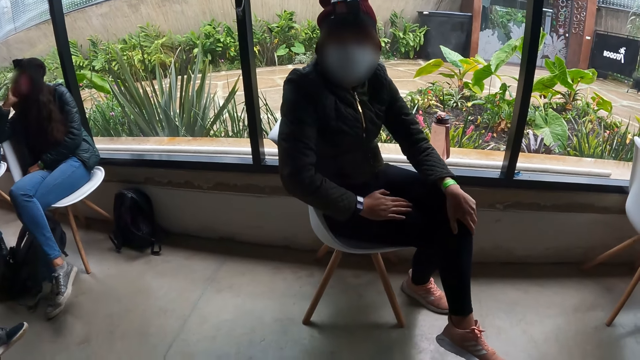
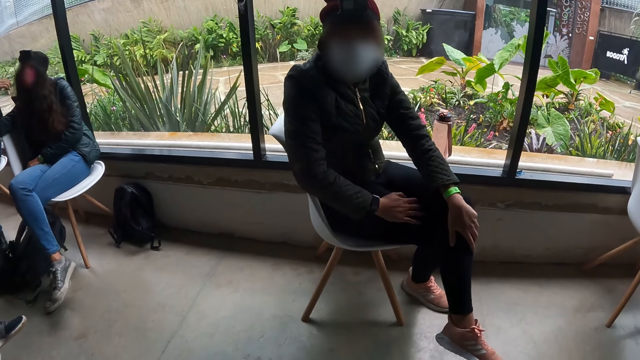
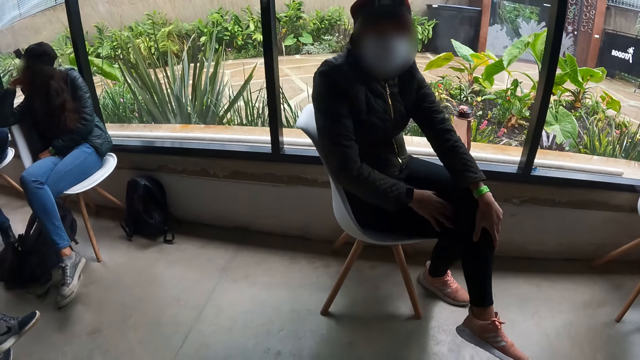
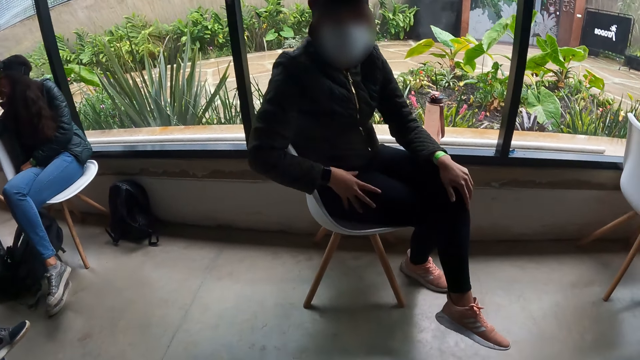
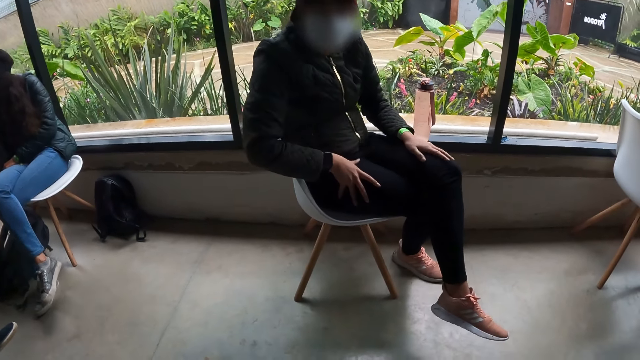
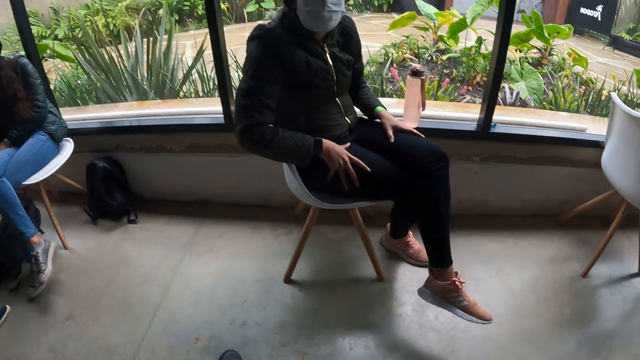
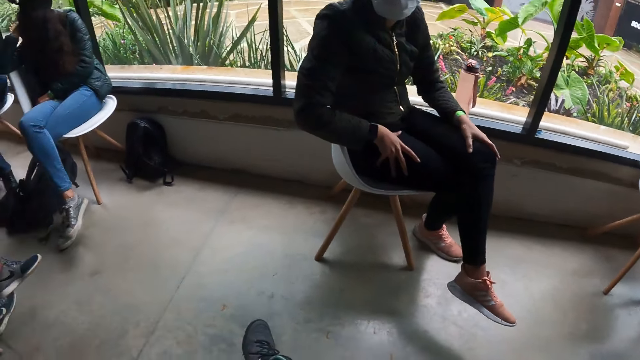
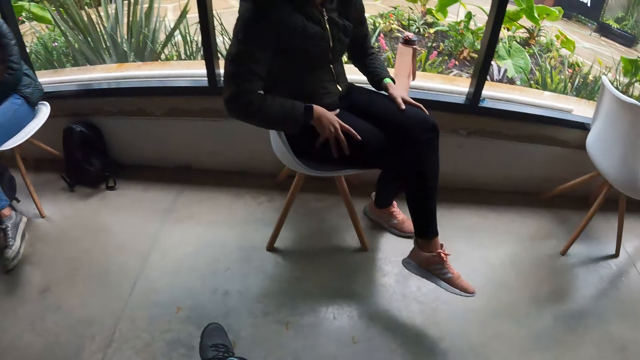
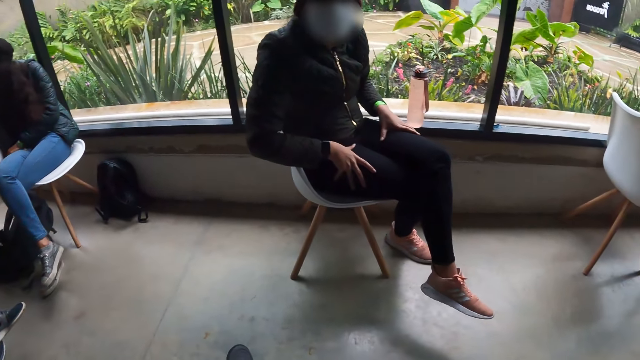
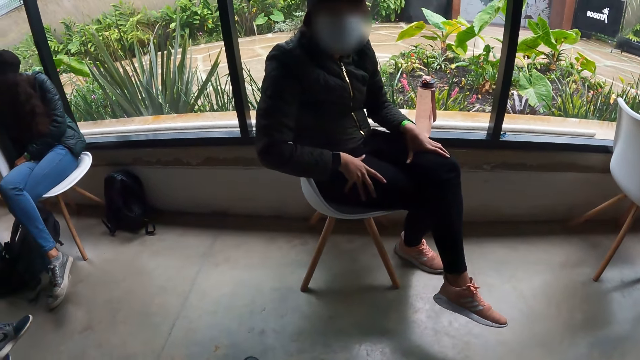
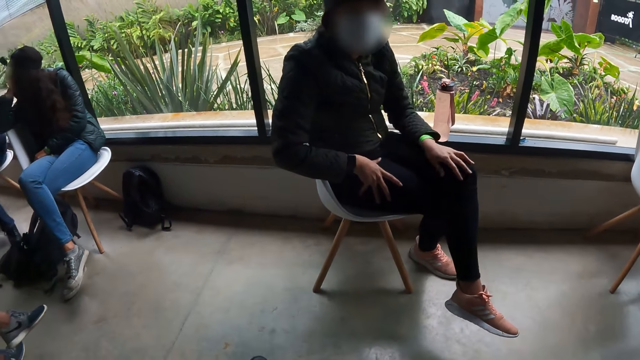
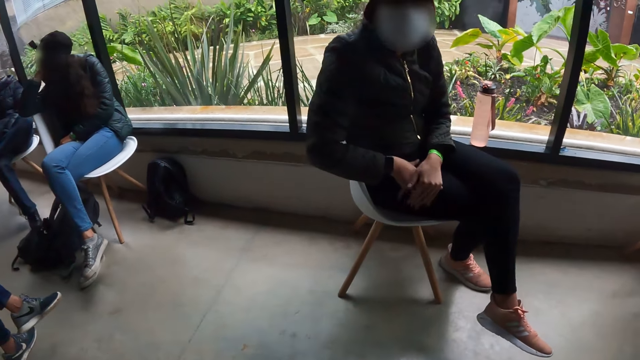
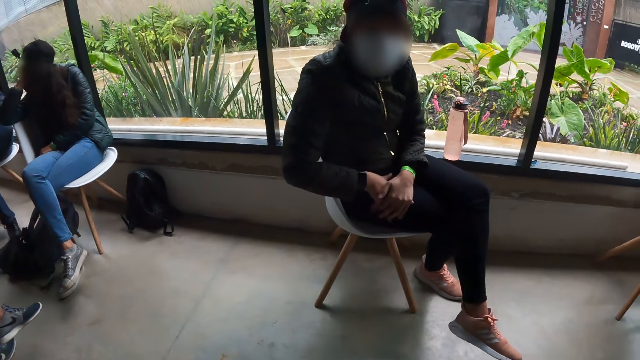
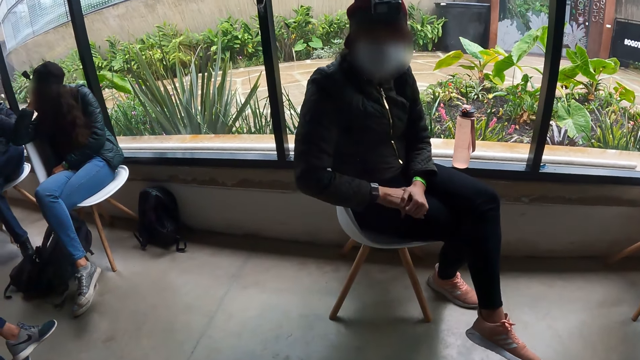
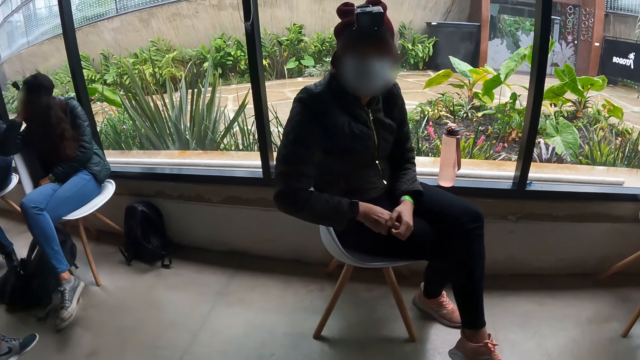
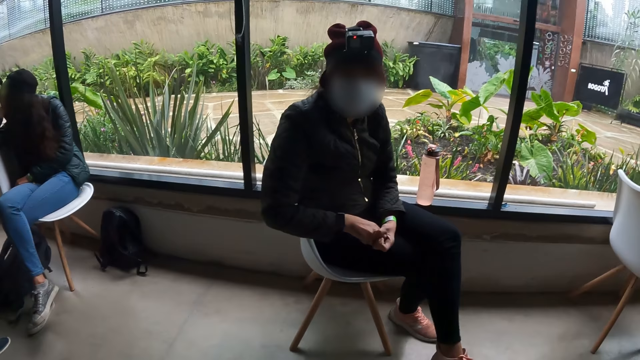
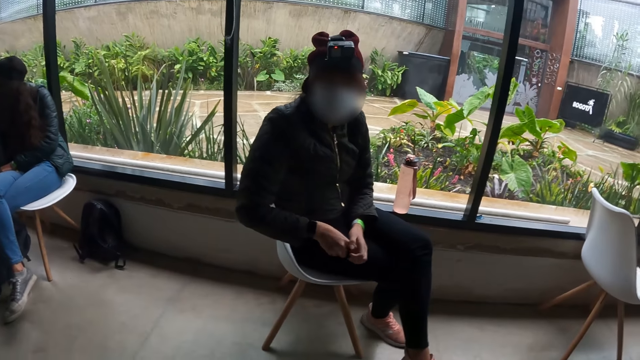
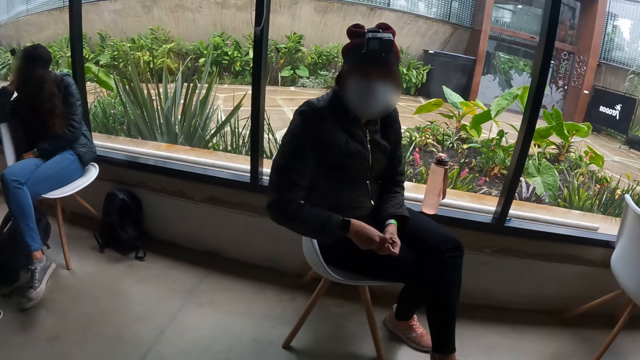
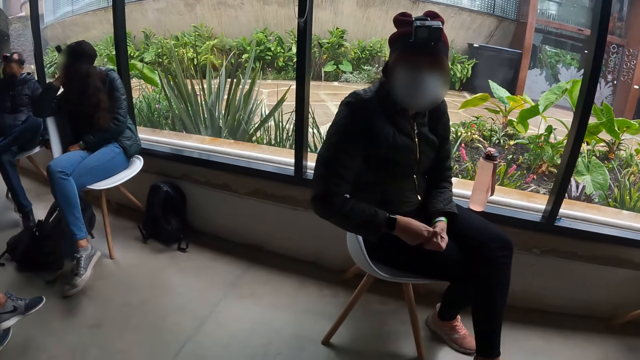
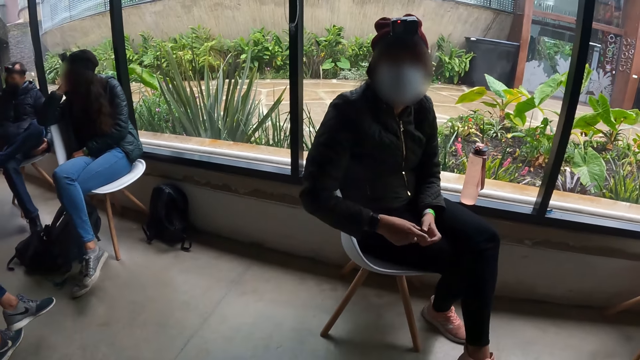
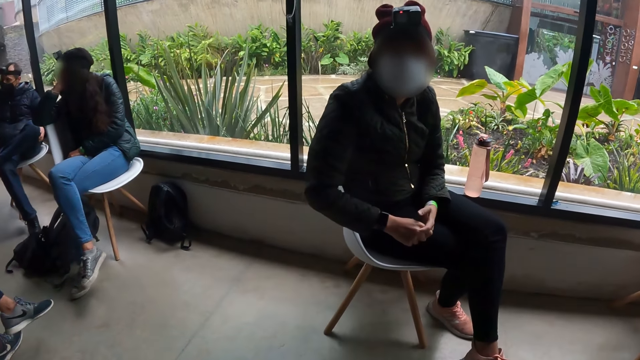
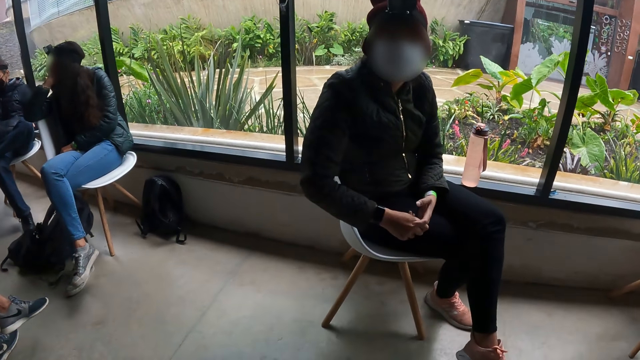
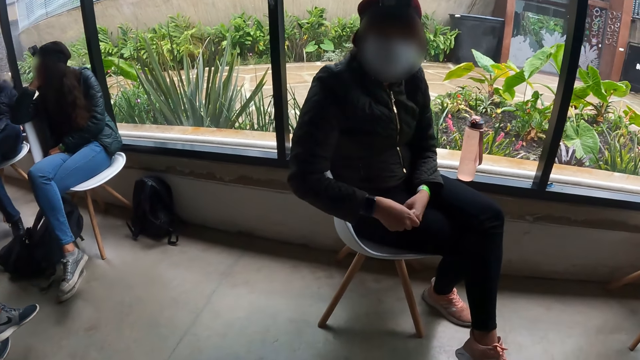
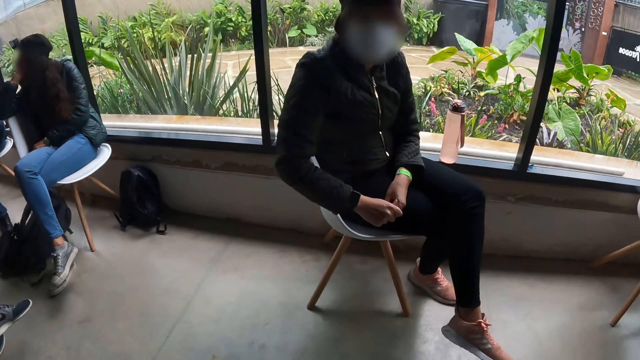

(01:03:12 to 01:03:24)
The man snaps both hands. A woman folds the hands together.

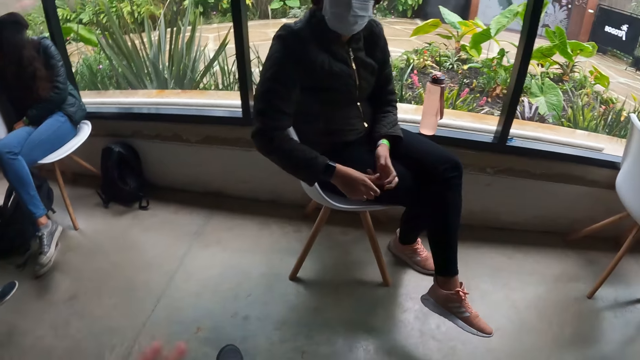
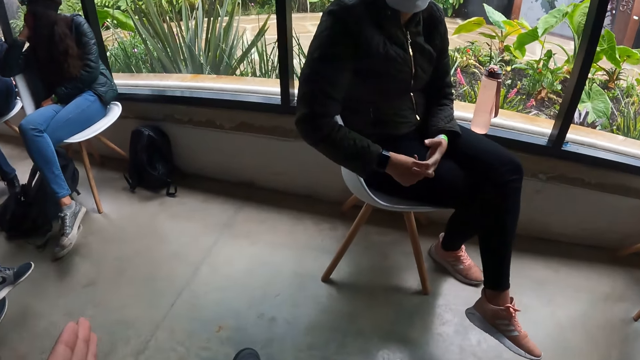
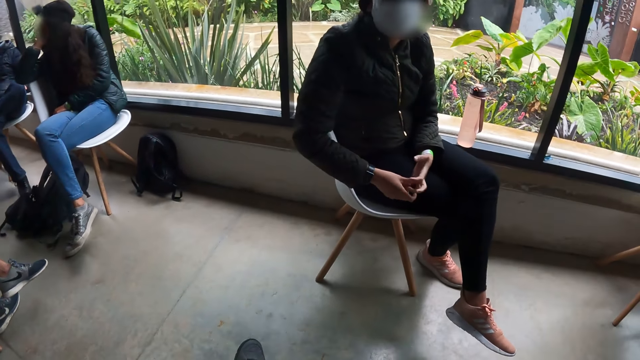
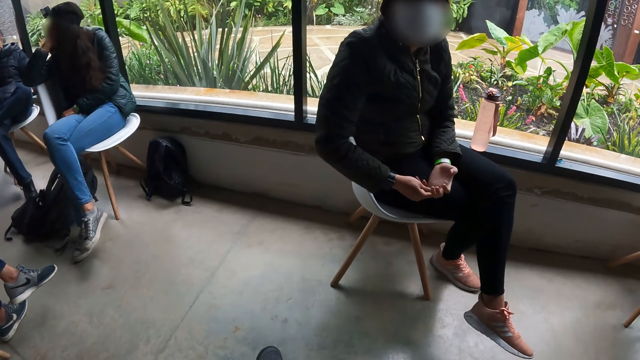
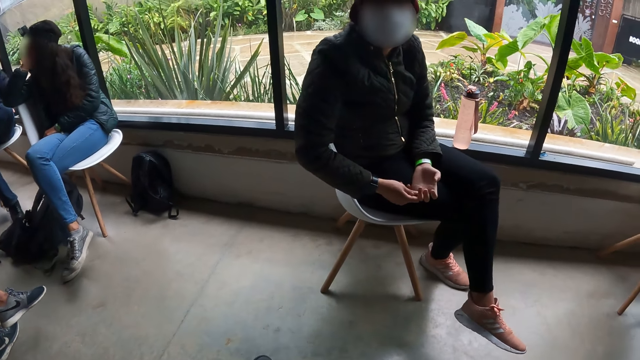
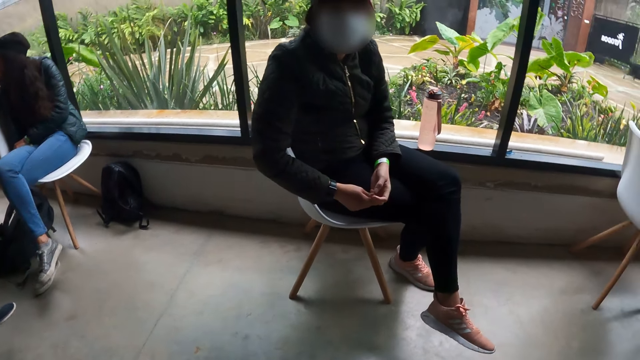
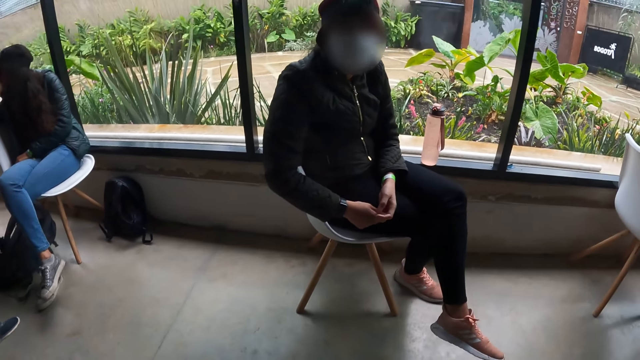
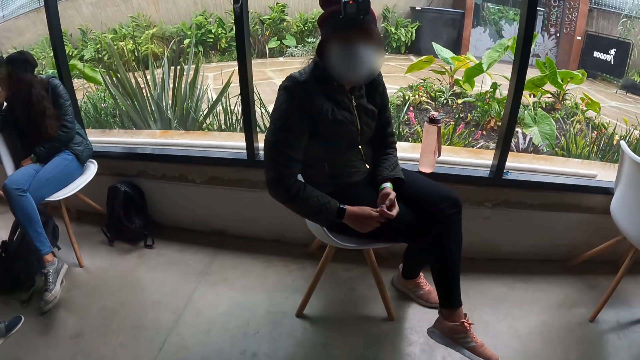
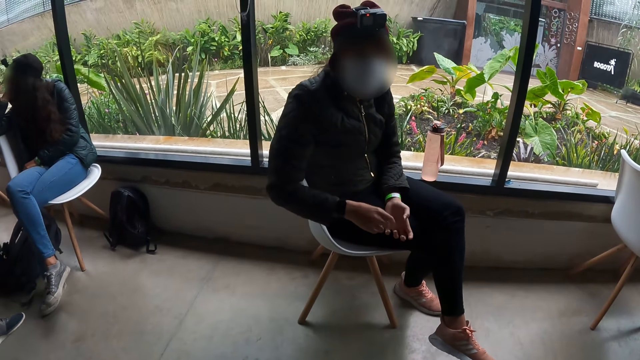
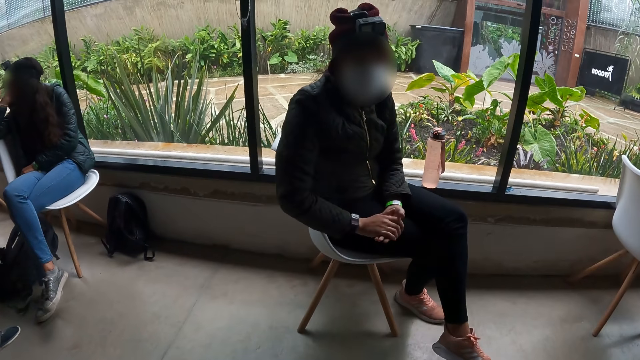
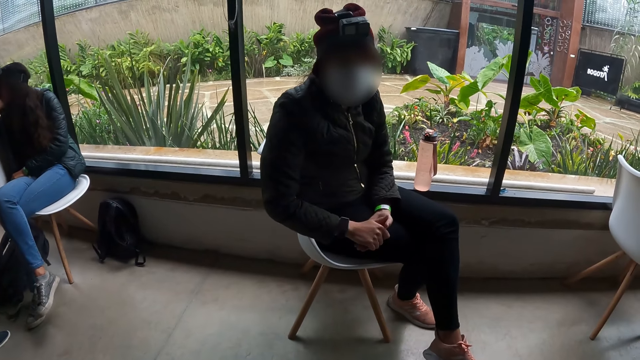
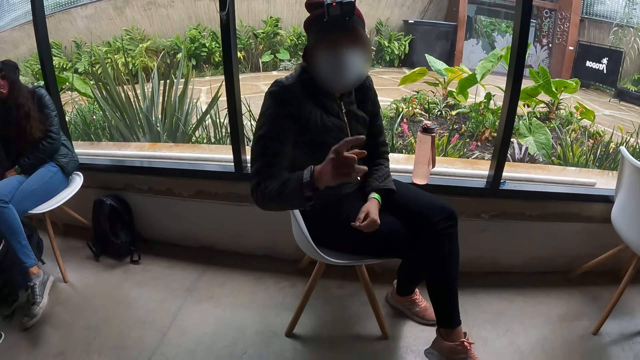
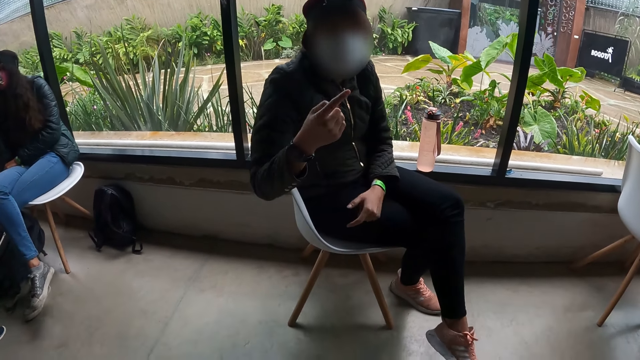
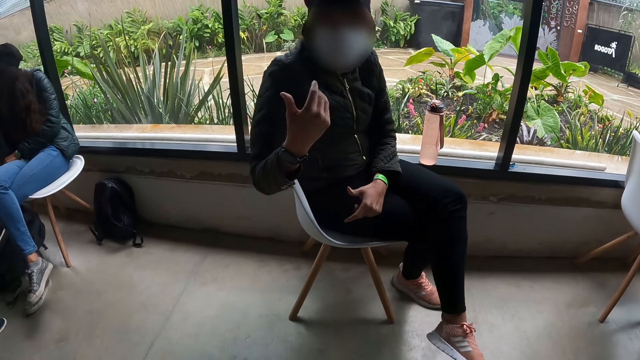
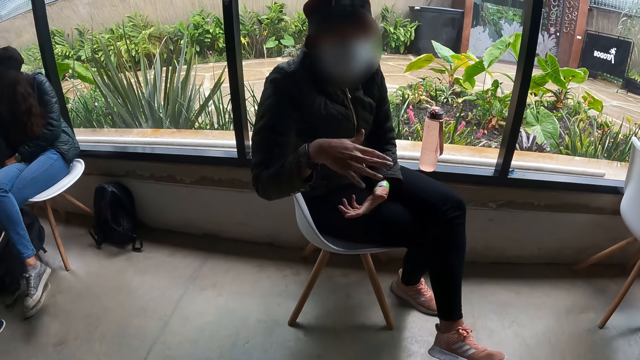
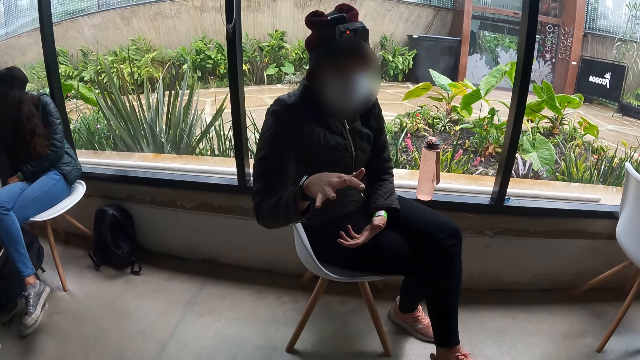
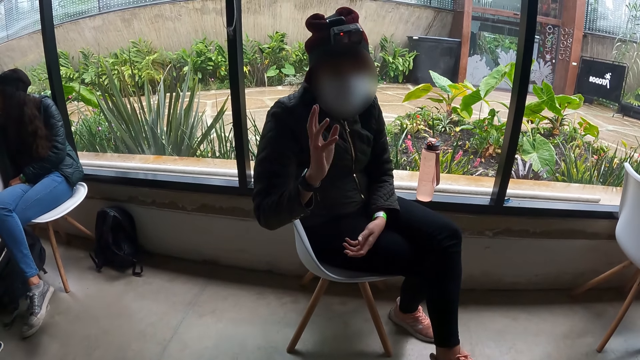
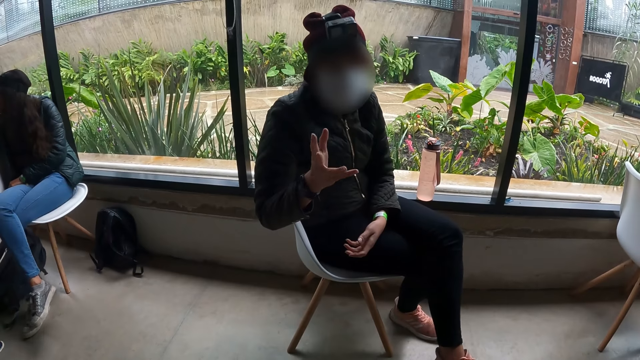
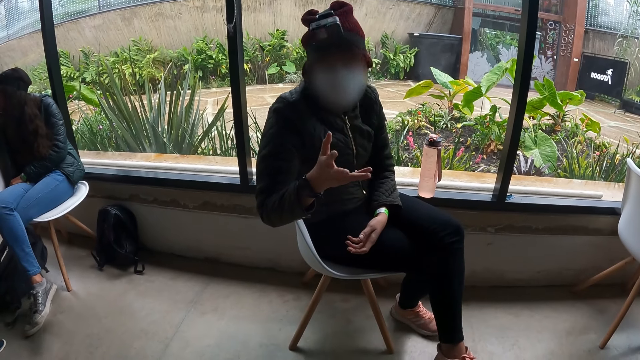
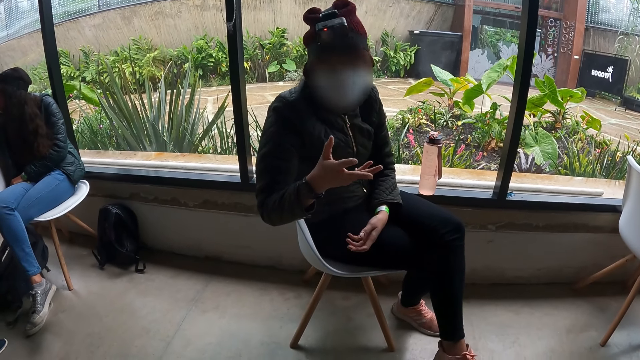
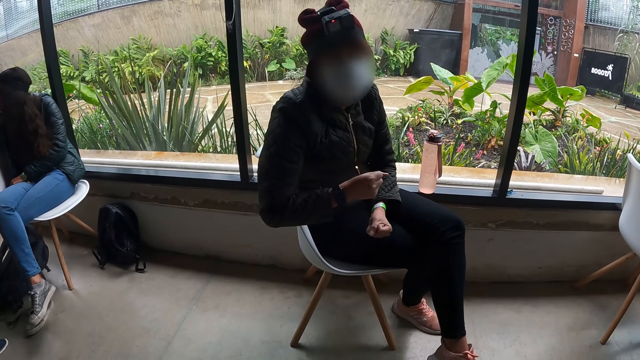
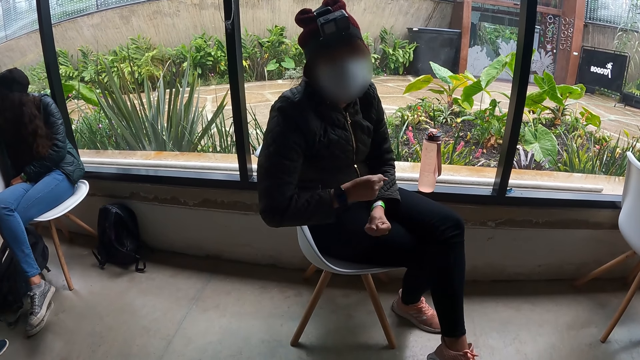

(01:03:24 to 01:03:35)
The man places his right hand on his left hand. The man interacts with the camera wearer in the studio with his right hand. The woman moves the hand.
